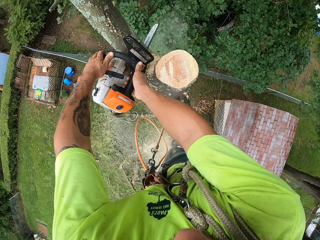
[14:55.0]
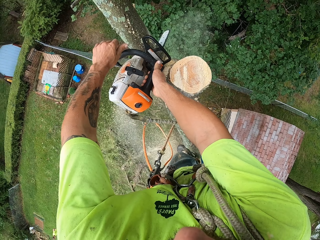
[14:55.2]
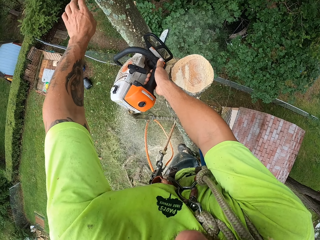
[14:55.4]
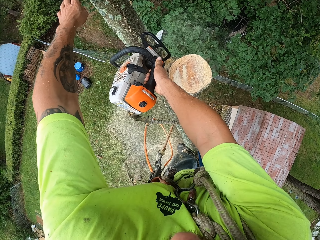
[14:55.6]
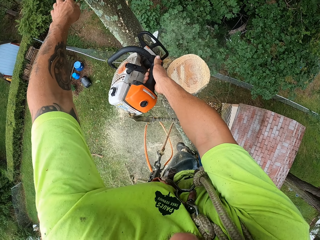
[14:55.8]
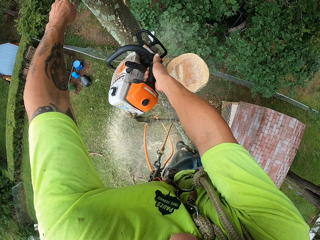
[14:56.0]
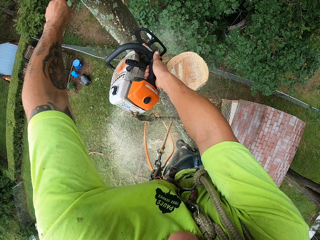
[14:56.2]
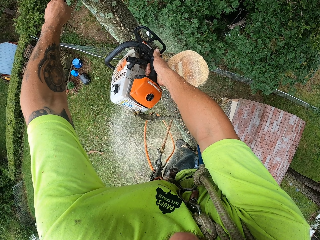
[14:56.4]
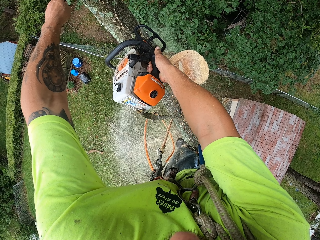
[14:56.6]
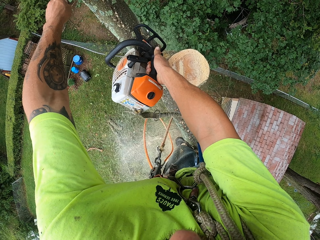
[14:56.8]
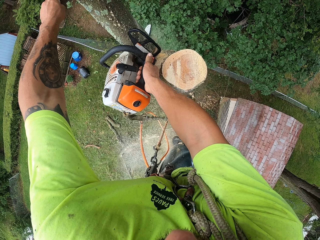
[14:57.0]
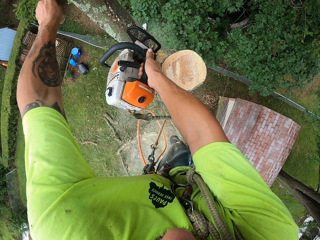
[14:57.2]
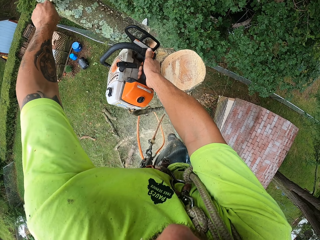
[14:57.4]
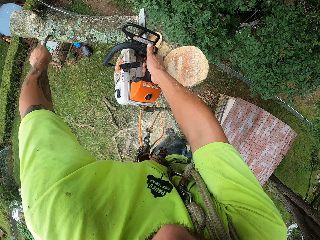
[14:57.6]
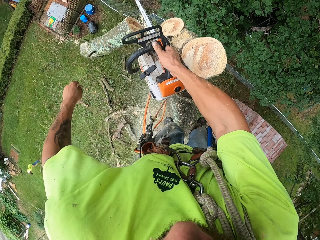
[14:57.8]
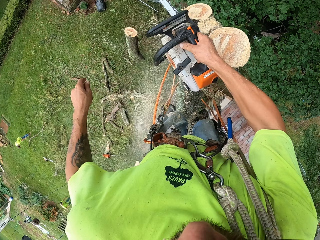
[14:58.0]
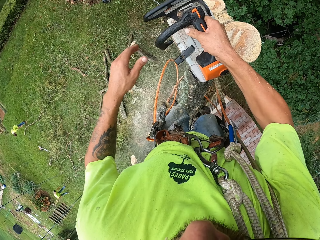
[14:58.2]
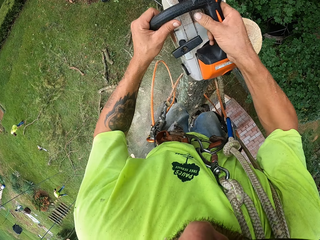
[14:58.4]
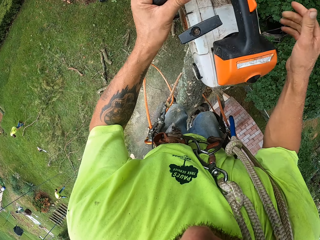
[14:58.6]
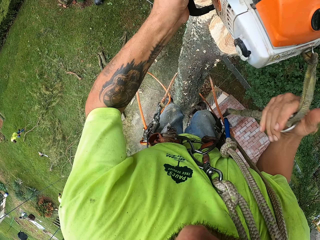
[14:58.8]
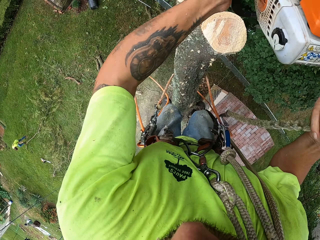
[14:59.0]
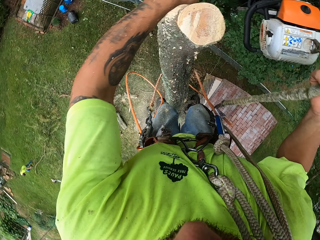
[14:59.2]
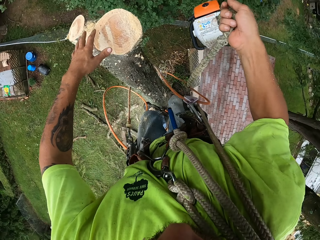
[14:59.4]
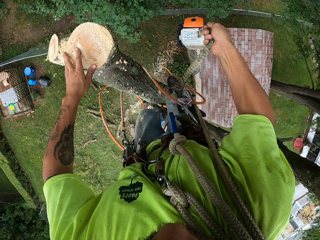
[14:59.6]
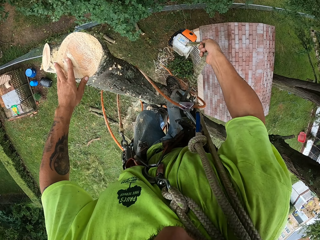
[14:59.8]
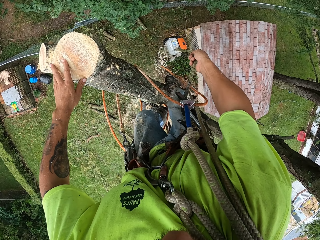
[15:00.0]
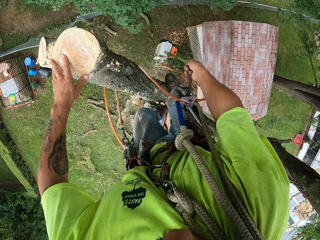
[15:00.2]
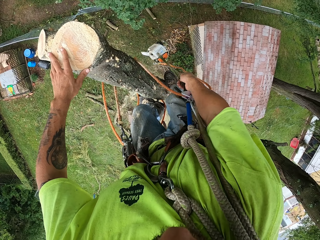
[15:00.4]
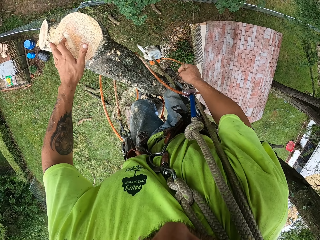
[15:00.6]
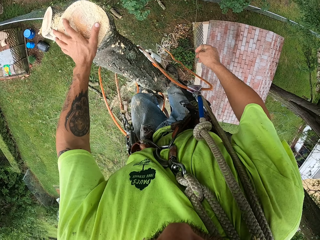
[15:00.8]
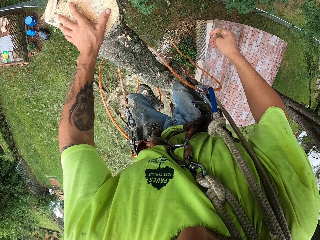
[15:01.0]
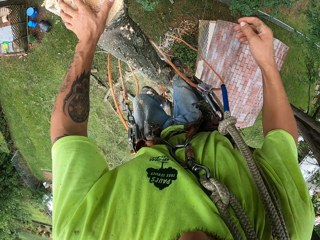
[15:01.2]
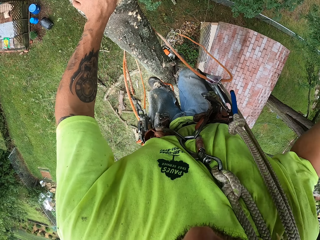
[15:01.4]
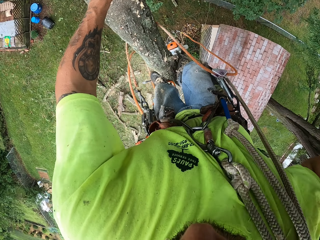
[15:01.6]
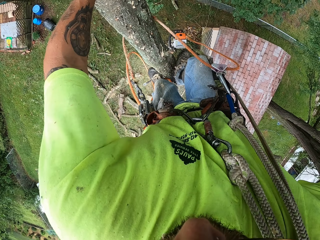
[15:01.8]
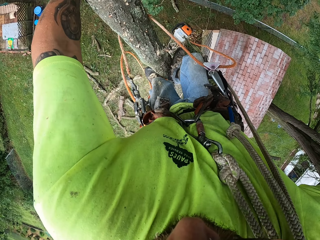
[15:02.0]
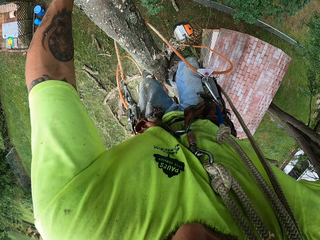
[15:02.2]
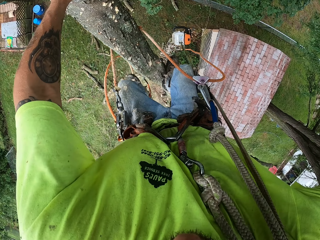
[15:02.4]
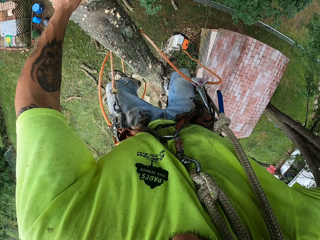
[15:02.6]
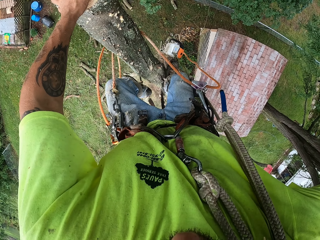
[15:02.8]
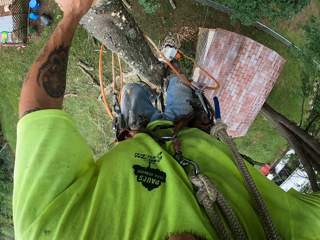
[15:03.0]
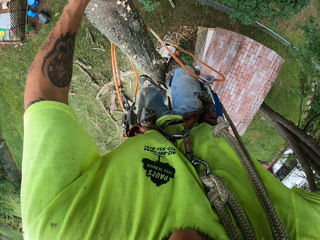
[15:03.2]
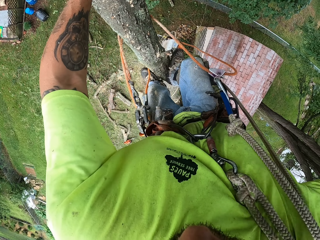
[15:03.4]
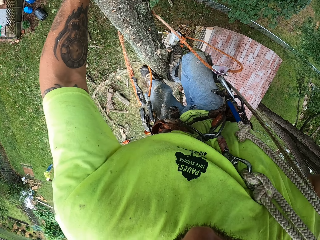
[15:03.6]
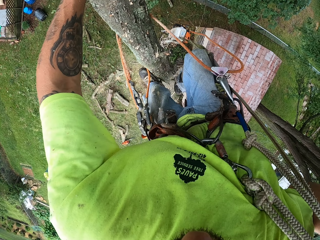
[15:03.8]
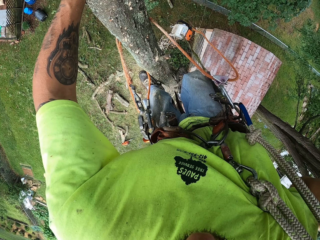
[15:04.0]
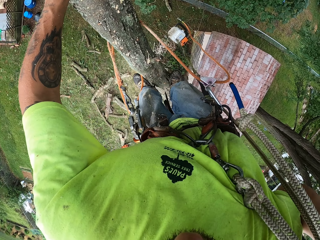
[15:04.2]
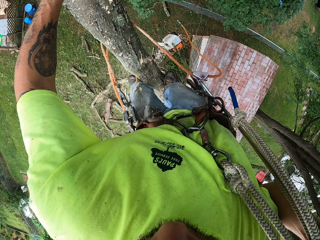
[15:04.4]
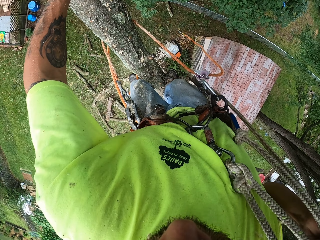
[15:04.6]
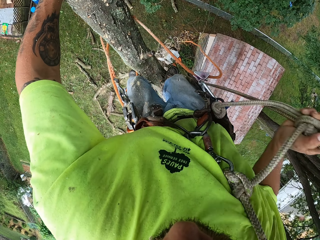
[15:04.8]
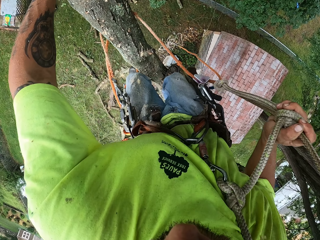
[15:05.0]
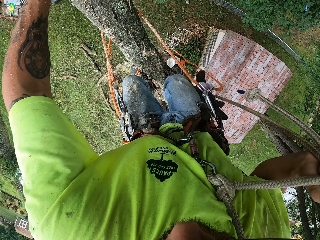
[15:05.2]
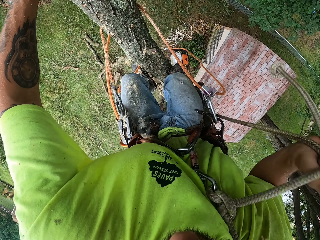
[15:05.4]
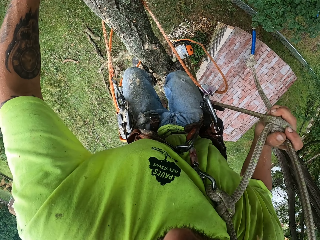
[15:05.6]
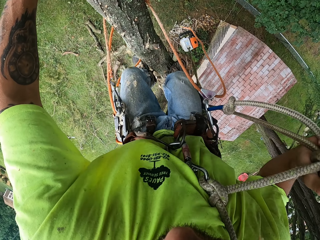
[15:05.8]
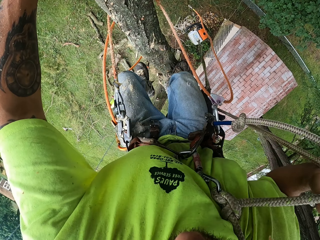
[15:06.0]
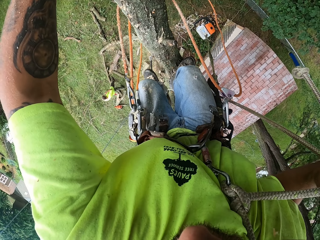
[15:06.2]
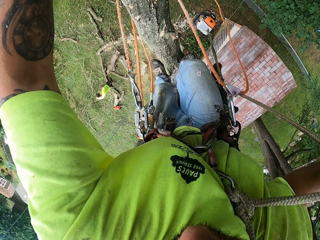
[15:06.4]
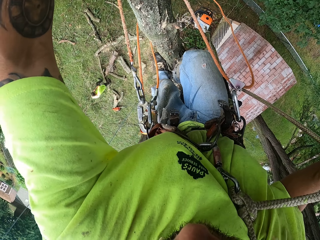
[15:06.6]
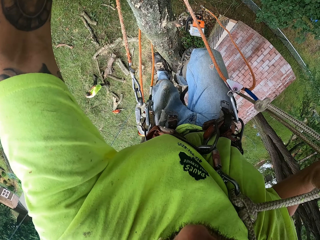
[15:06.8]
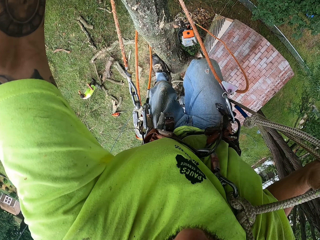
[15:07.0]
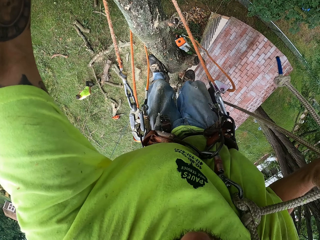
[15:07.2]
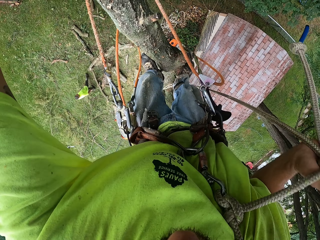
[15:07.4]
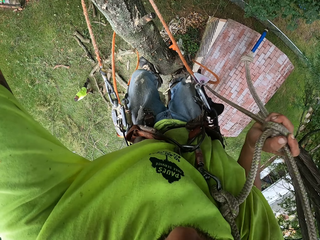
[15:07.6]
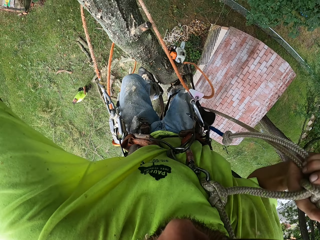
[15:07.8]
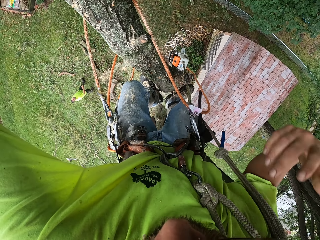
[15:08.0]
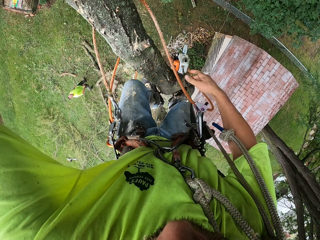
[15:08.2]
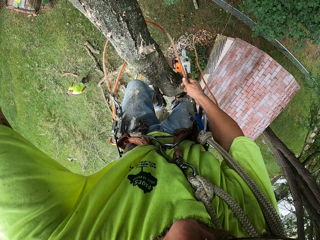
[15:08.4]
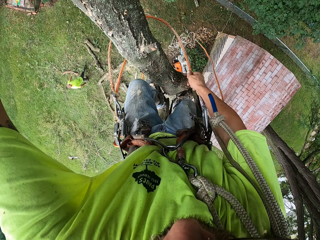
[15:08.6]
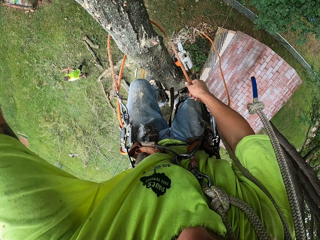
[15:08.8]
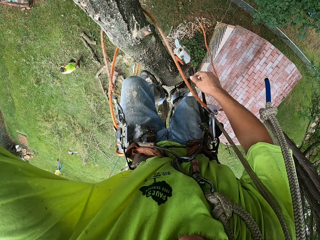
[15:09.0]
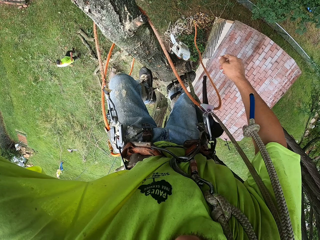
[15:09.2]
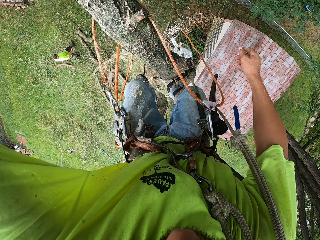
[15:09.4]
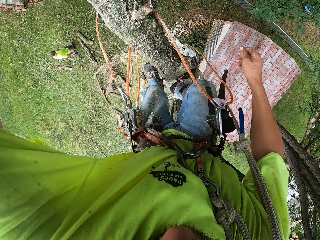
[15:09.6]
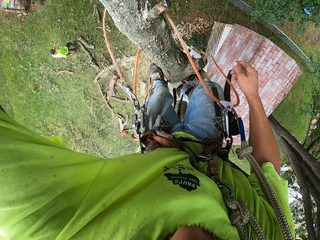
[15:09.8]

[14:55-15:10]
The camera wearer pushes the chunk of the tree to the ground with his left hand. He passes the chainsaw to his left hand. He cuts the tree with the saw. He drops the rope of the chainsaw on the ground with his right hand. He moves down the tree with the tree climbing harness on his body. He adjusts the tree climbing harness rope with his right hand. The man walks over to a wired fence.

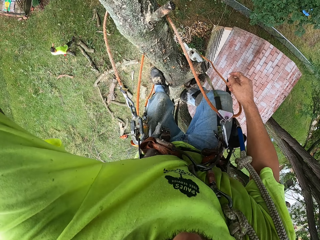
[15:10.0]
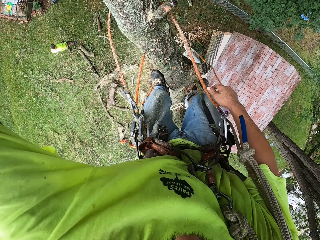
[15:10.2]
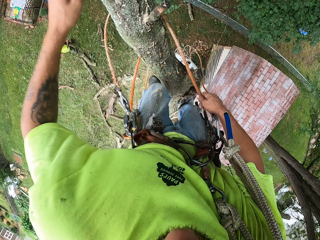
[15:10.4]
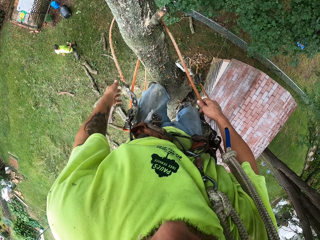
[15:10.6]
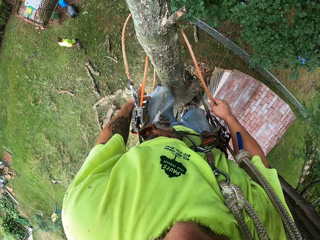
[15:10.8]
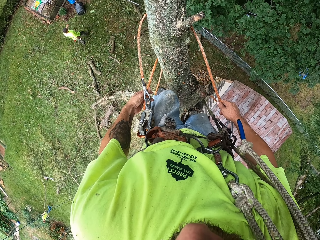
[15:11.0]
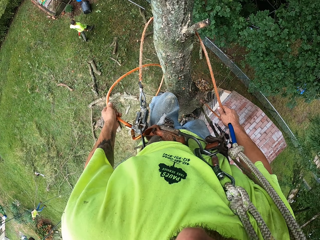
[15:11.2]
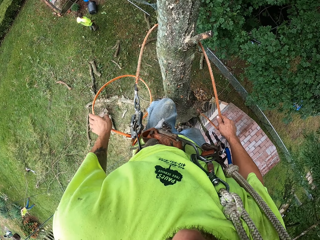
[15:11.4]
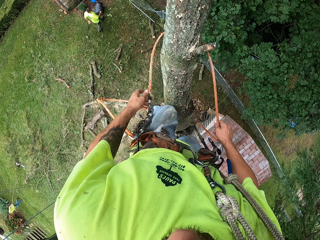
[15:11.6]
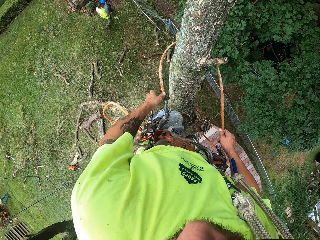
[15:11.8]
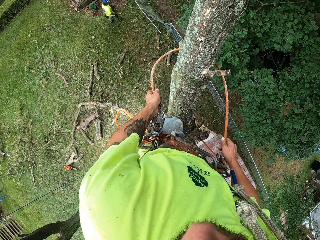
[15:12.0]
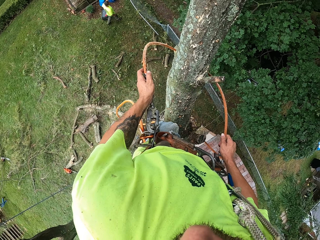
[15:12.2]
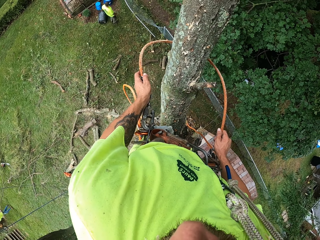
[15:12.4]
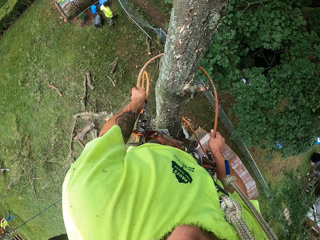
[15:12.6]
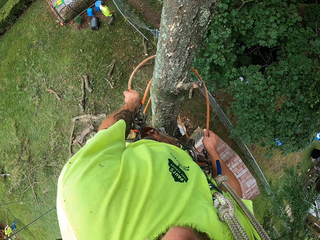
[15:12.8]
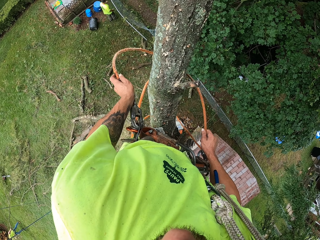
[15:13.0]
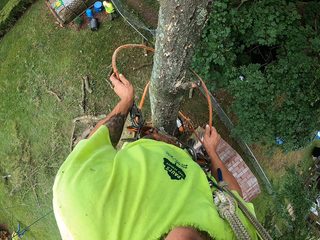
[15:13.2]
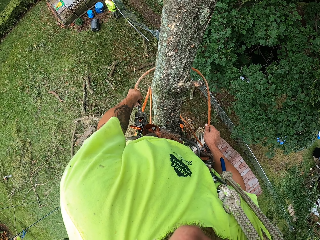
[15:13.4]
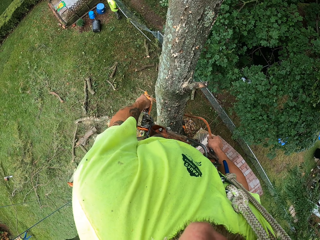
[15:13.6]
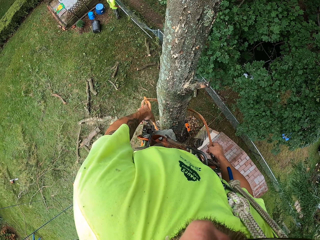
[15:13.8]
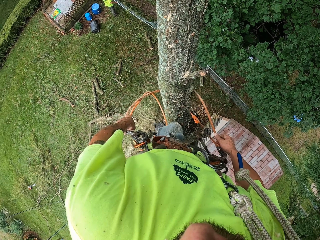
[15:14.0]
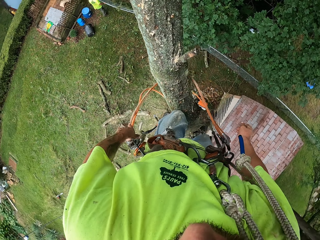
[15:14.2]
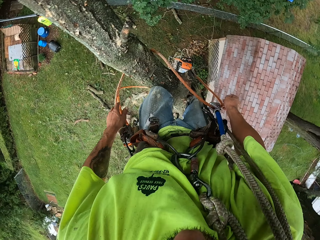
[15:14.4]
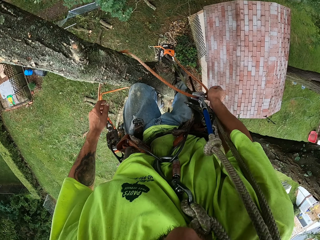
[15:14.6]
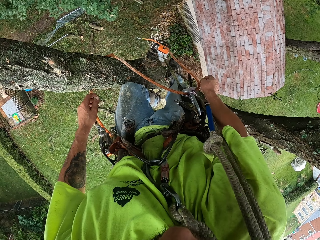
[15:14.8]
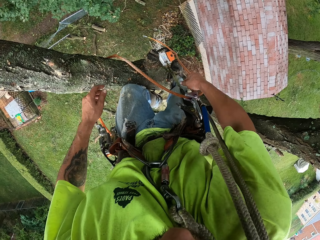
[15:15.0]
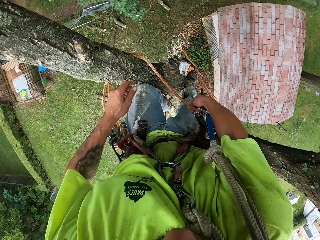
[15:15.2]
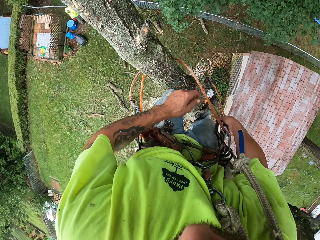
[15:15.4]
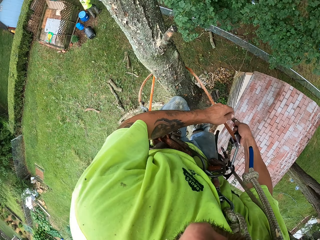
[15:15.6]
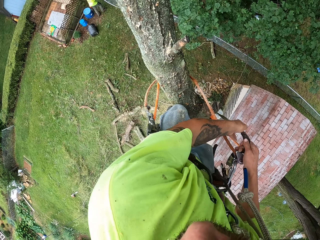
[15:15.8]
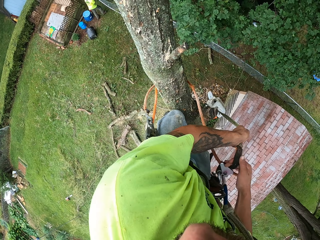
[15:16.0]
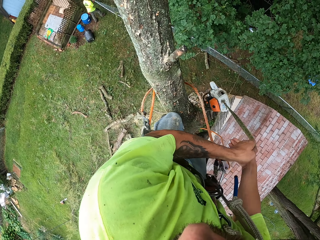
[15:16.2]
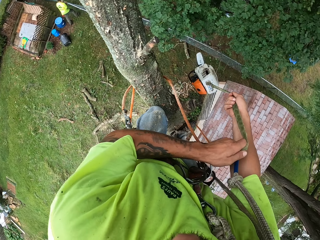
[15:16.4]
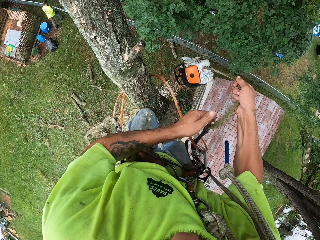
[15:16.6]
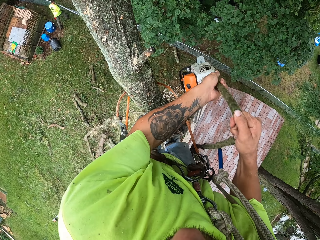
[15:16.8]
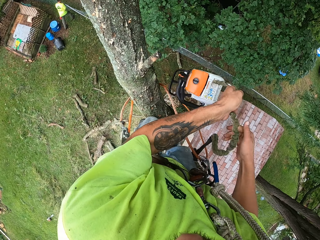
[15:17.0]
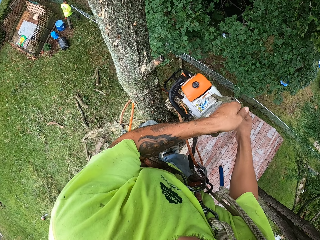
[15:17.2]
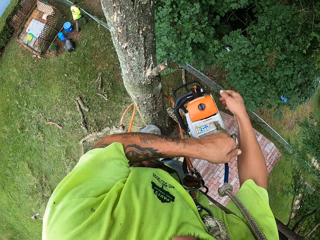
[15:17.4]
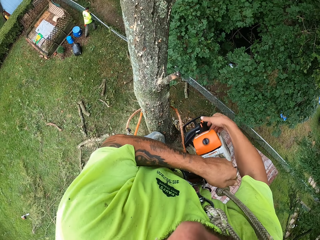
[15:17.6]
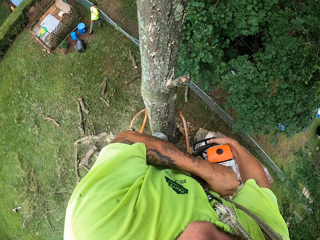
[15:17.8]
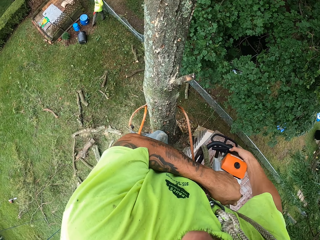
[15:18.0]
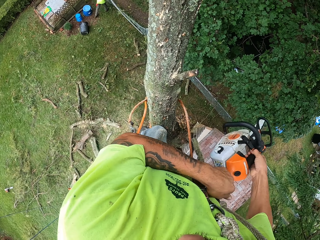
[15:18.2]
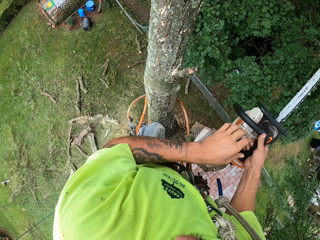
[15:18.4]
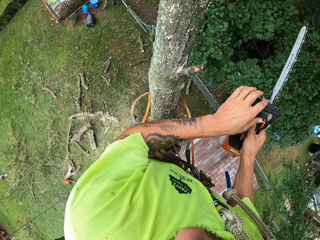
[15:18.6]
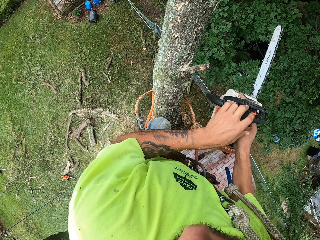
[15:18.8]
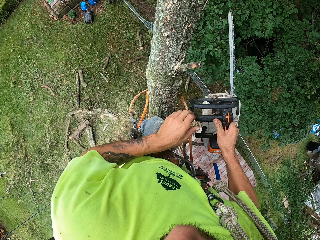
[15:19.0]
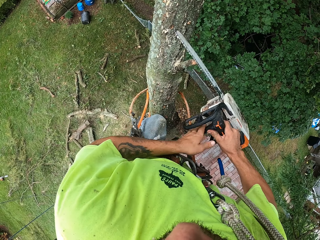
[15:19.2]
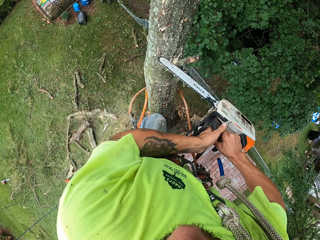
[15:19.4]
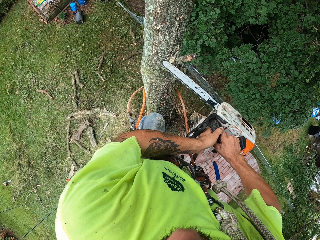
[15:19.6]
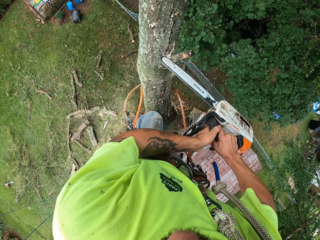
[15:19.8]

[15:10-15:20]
The man walks onsite. The camera wearer adjusts the tree climbing harness rope with his hands. The man holds up the wired fence with his hands. The camera wearer drags up the rope of the chainsaw from the ground with his hands. He turns on the chainsaw with his left hand.
